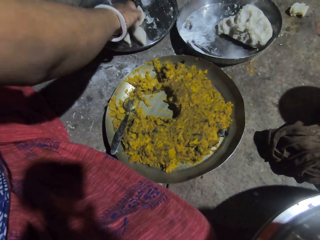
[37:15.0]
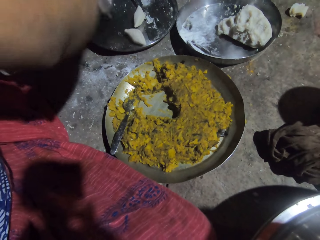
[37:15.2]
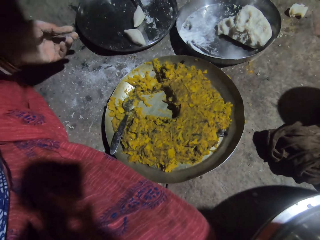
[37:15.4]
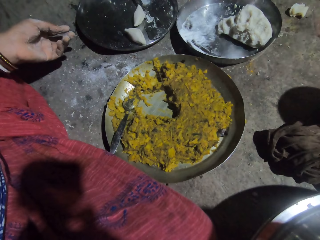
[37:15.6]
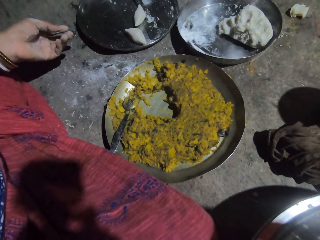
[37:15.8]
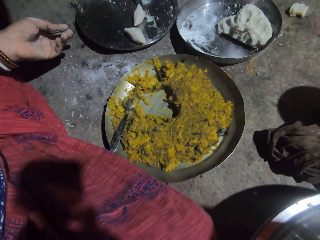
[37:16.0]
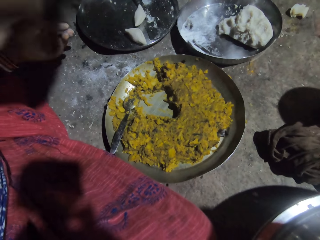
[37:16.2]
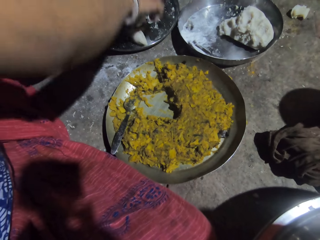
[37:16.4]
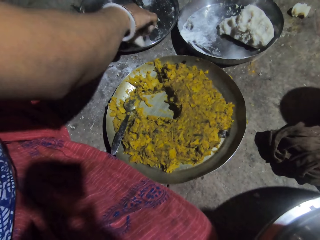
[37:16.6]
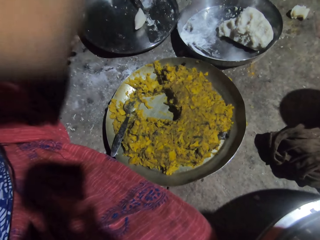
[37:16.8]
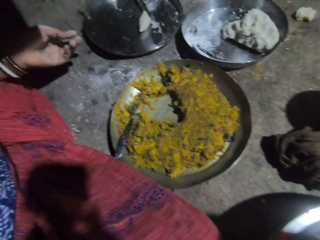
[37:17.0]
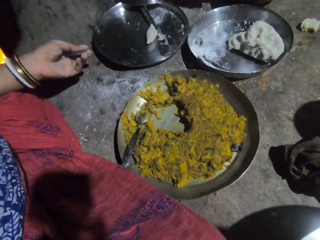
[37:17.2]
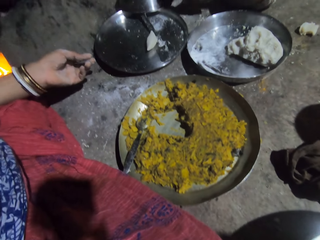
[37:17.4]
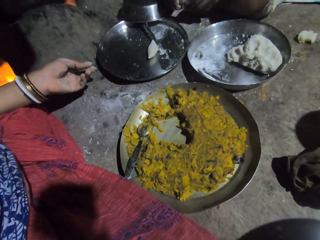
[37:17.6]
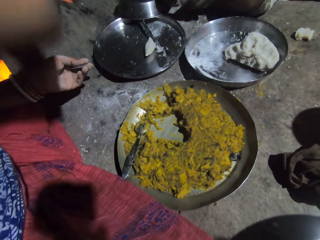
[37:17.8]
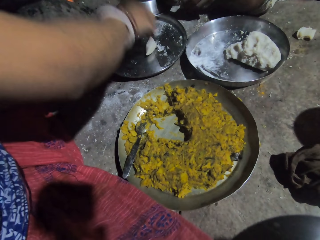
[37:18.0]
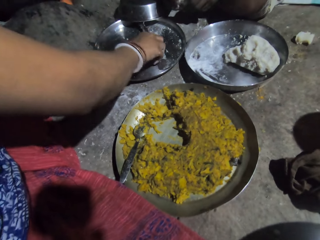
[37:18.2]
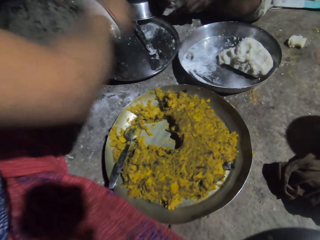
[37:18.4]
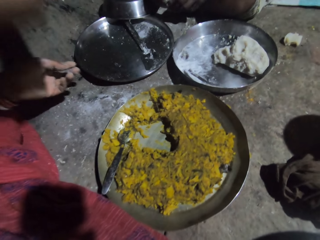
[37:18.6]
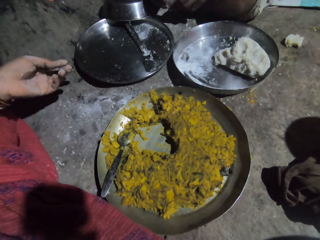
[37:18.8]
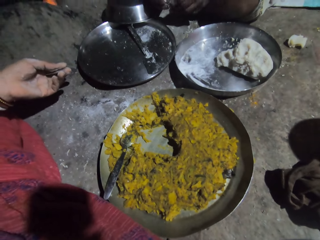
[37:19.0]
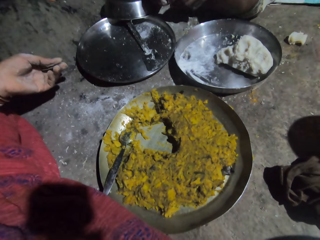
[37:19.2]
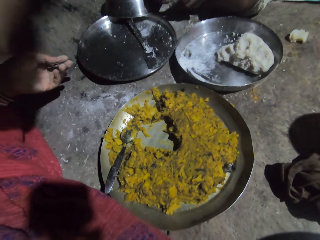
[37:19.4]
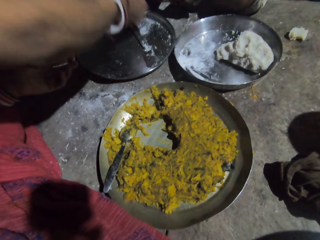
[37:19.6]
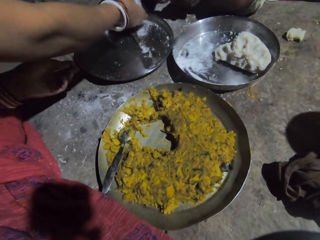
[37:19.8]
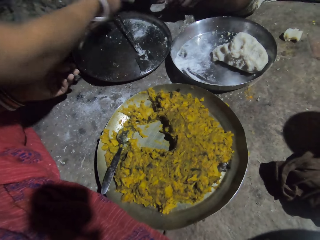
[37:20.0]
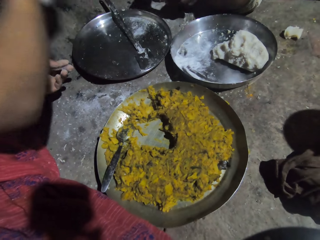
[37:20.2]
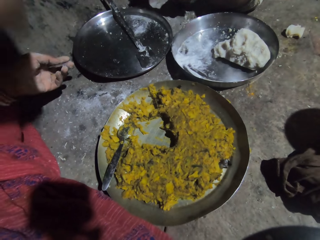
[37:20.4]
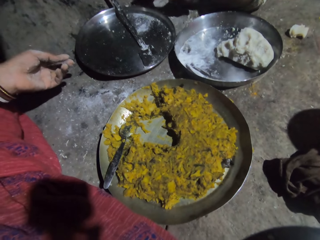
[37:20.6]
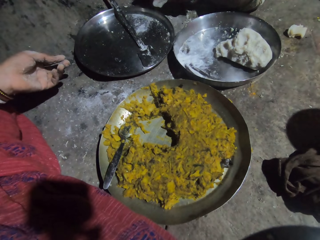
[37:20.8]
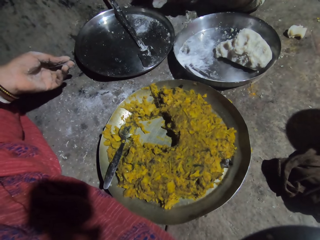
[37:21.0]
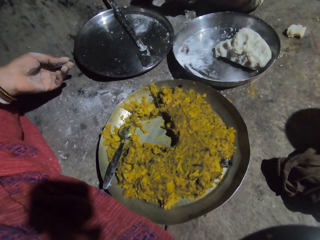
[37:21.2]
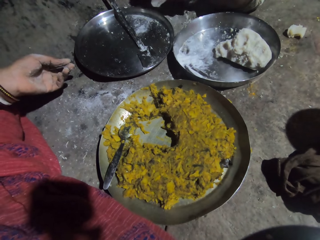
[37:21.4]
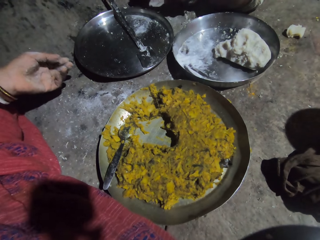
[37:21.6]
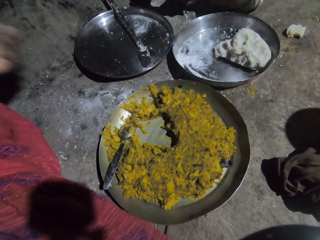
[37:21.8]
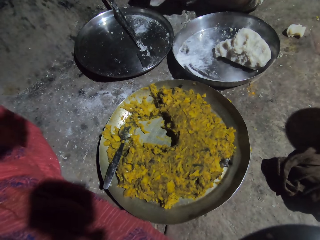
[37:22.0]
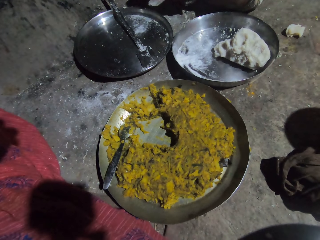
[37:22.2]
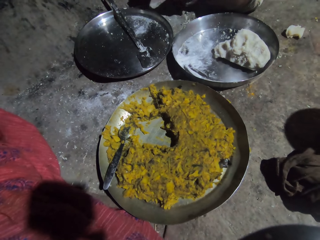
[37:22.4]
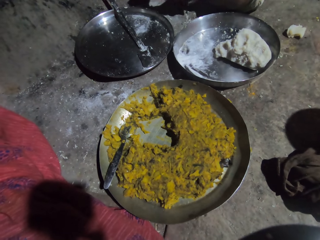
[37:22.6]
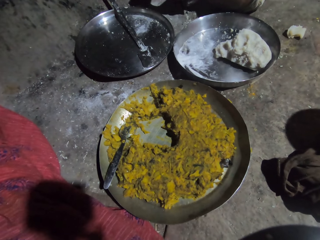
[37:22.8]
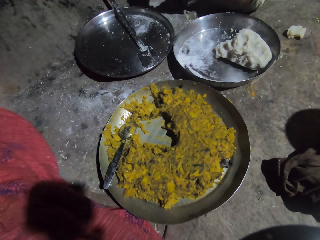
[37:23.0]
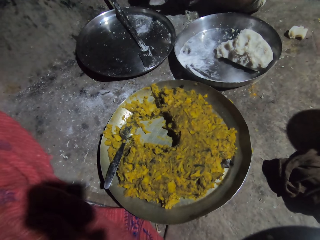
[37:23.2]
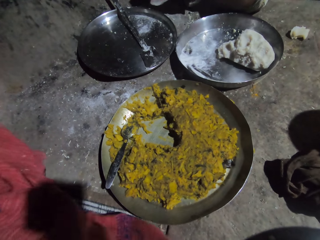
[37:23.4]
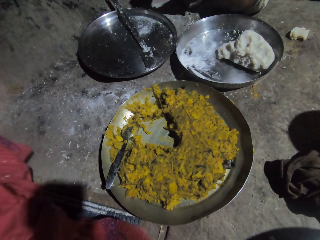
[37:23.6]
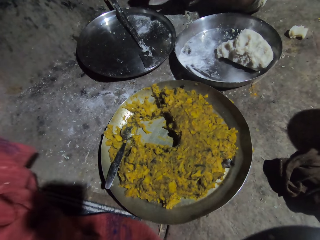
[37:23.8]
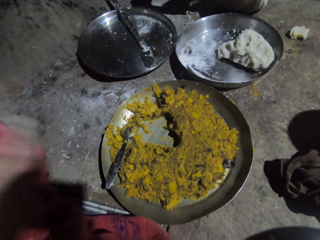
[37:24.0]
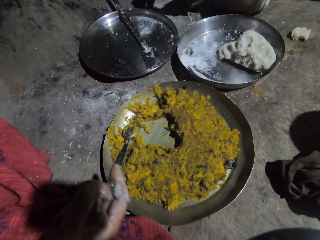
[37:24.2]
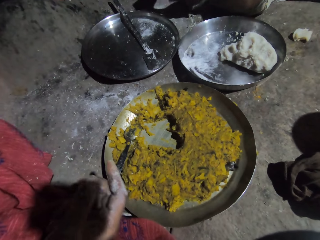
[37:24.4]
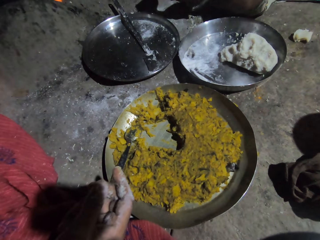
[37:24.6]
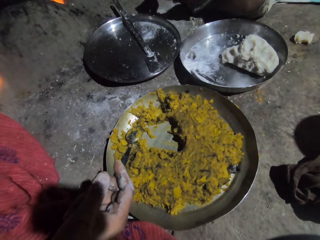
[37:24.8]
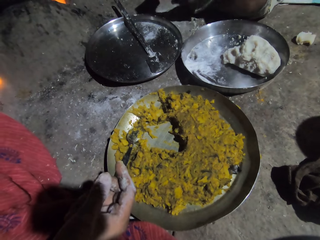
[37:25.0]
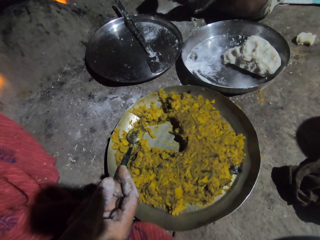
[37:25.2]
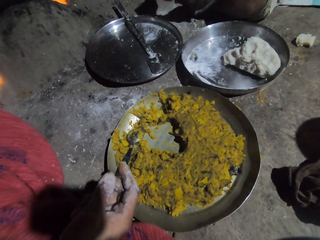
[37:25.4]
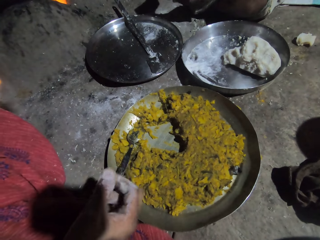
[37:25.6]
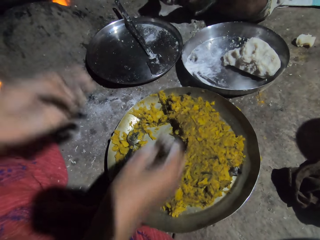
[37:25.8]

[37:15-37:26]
A person puts the dough away. The camera wearer picks up a pot. They stare around.

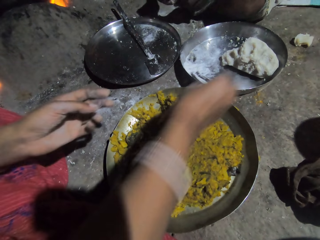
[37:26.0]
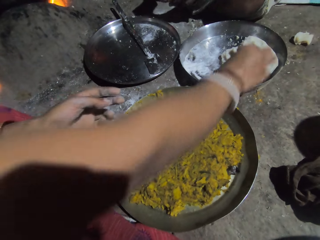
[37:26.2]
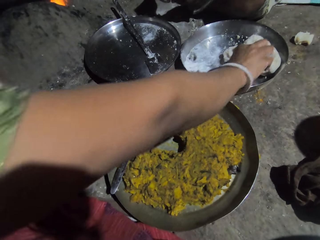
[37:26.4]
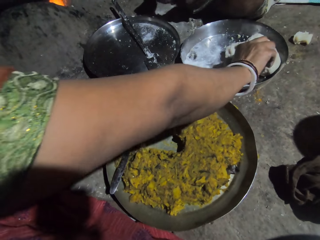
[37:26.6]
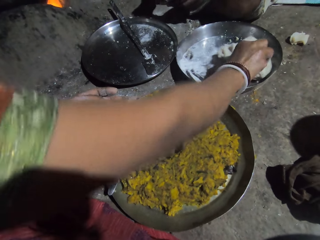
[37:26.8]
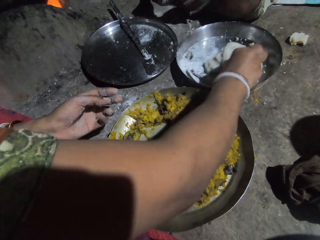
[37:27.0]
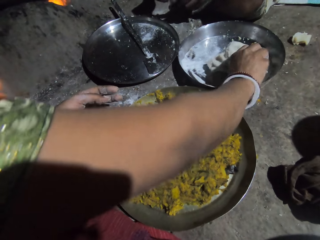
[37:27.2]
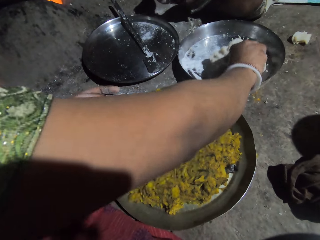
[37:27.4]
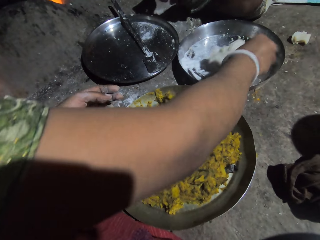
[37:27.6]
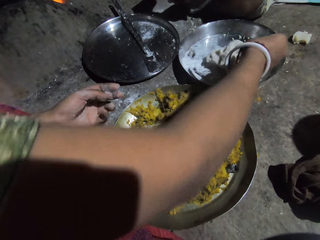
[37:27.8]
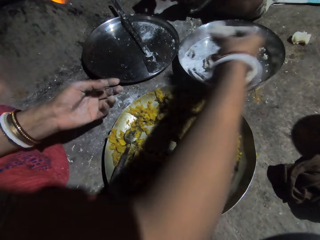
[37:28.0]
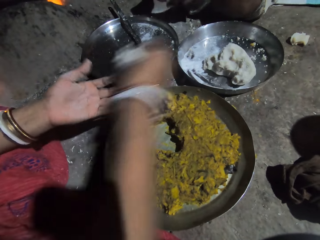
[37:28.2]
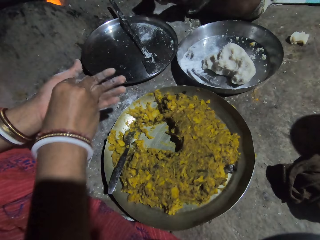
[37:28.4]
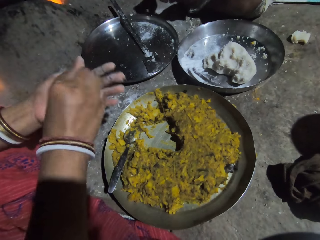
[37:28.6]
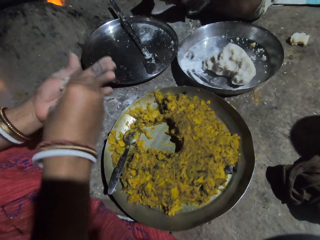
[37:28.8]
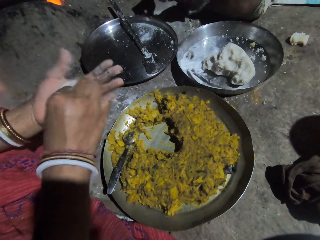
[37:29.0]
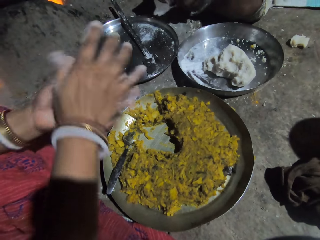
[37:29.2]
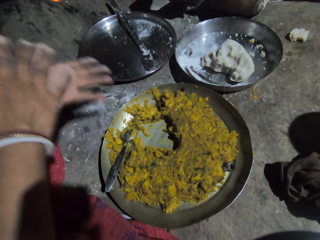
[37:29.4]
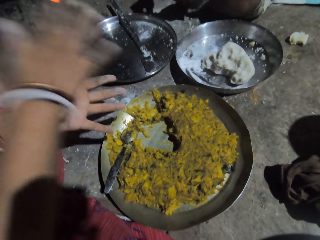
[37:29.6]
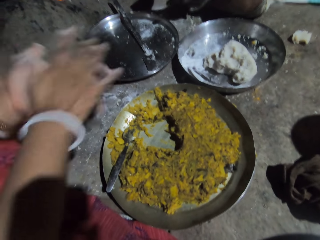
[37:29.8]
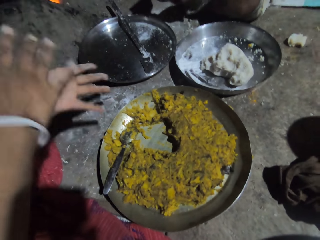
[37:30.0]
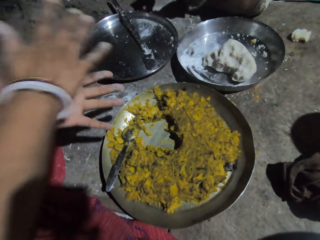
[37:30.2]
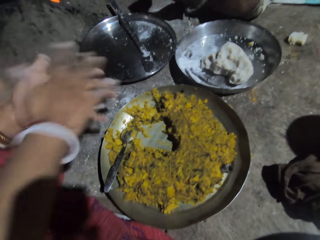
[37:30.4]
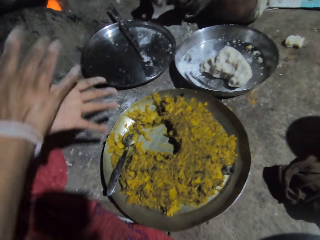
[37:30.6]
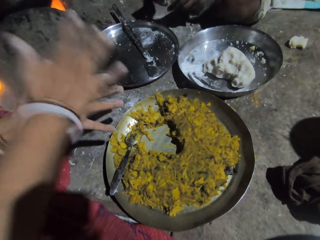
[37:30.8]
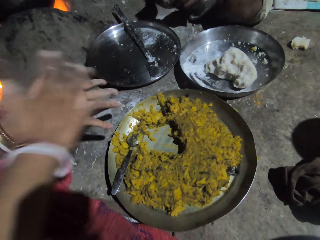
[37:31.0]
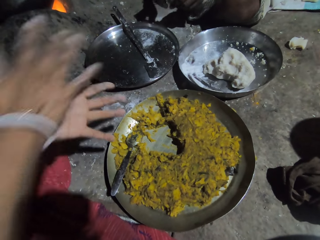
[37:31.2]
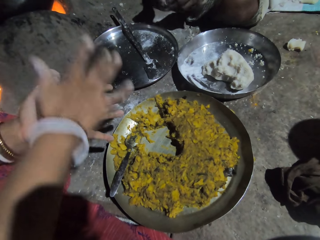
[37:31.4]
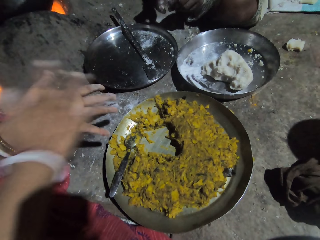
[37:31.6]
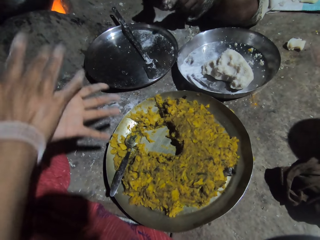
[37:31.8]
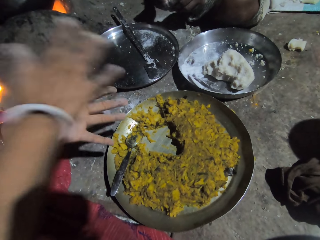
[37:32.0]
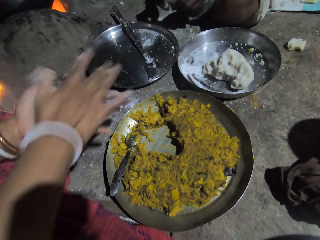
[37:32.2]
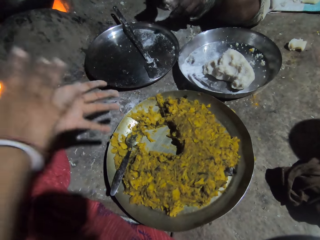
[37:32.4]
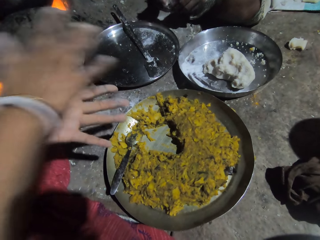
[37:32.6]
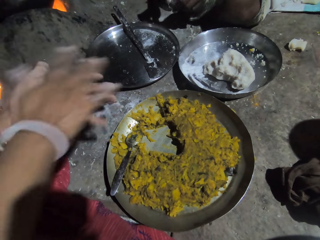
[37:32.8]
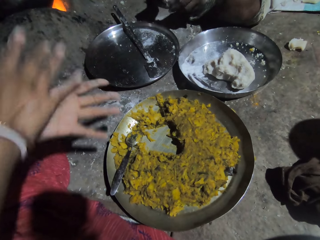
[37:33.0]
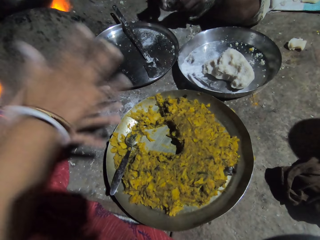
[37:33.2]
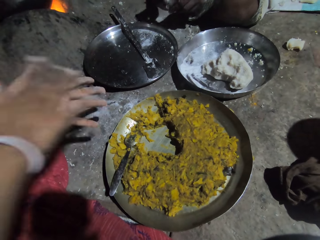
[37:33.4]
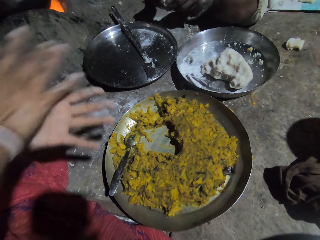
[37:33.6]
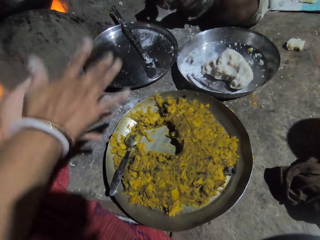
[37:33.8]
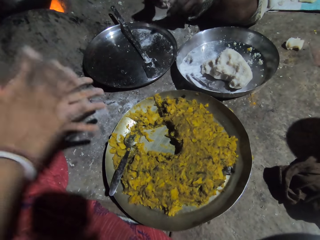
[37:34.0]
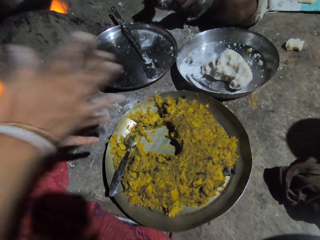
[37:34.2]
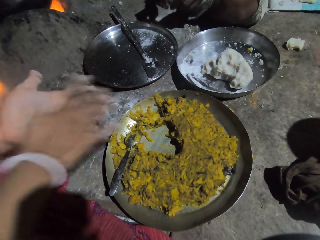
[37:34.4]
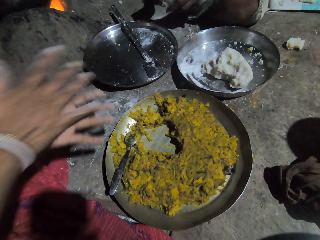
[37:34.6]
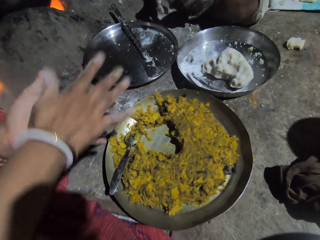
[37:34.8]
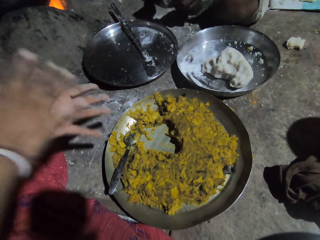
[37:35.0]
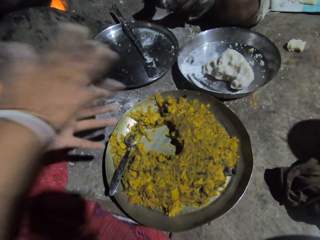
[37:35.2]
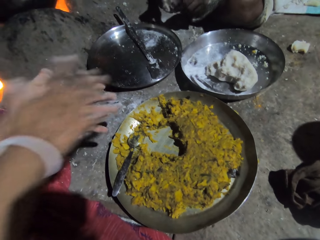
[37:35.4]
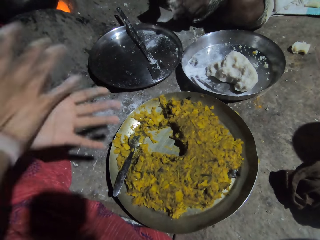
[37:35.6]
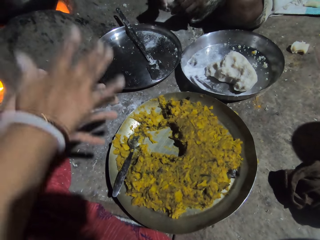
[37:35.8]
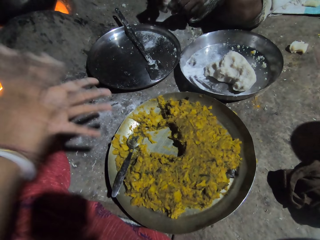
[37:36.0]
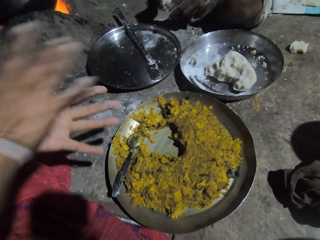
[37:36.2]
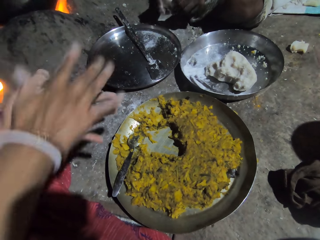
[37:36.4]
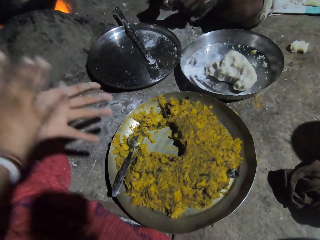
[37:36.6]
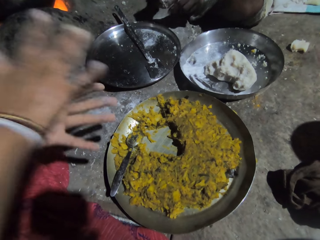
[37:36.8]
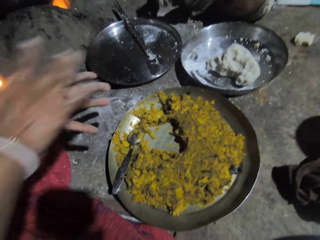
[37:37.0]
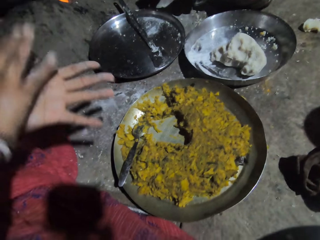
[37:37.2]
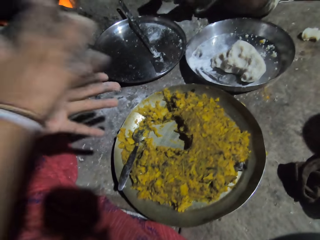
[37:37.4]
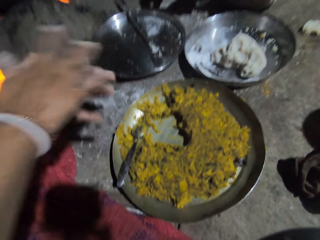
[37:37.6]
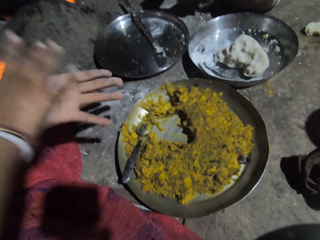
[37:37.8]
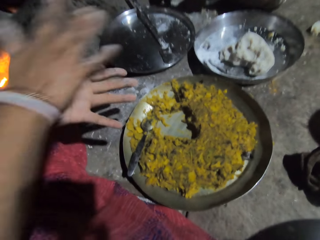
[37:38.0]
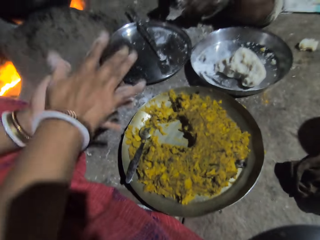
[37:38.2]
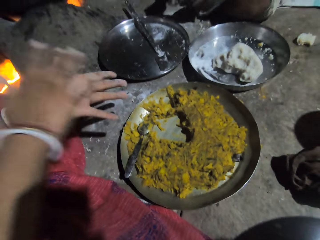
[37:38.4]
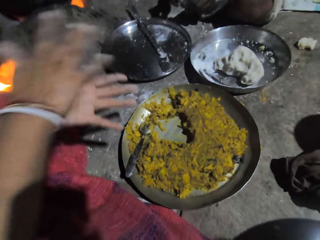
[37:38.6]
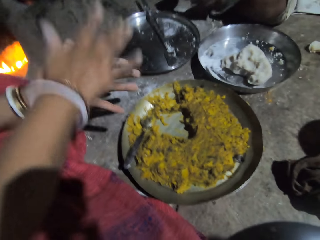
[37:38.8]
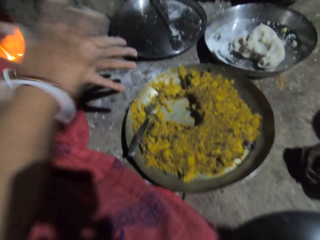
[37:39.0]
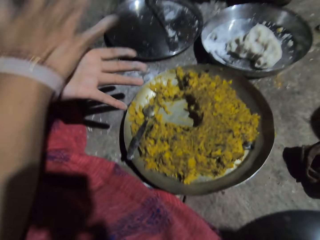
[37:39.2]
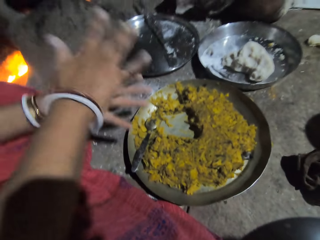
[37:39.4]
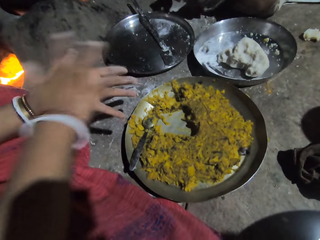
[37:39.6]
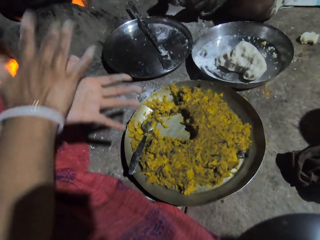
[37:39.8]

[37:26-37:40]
The camera wearer cuts part of the dough. They roll the dough in hand.
